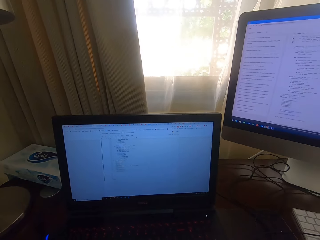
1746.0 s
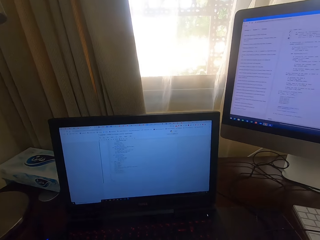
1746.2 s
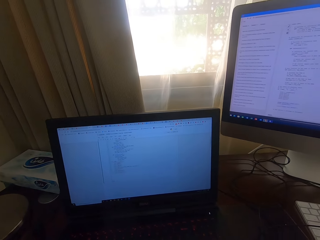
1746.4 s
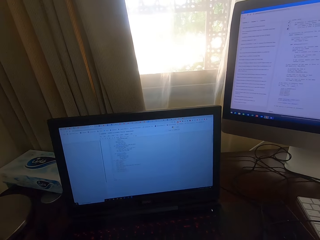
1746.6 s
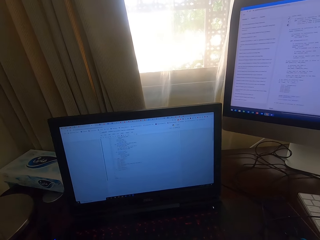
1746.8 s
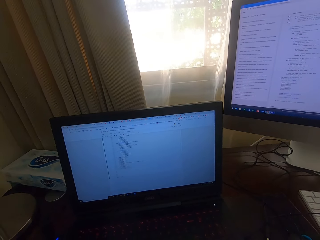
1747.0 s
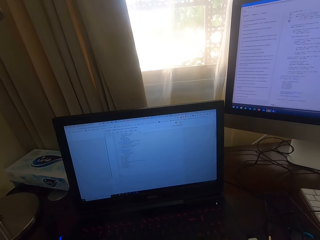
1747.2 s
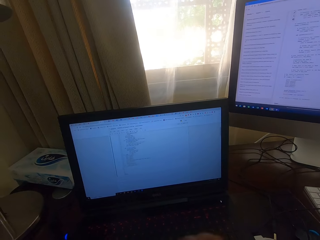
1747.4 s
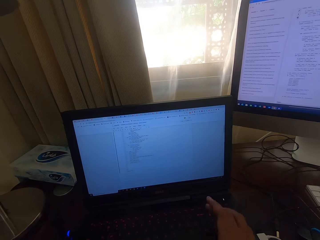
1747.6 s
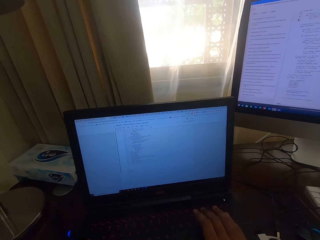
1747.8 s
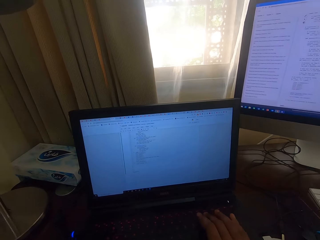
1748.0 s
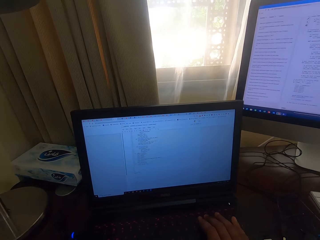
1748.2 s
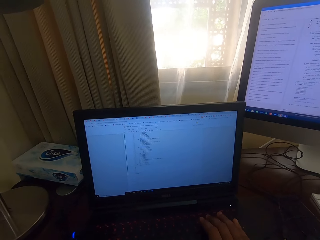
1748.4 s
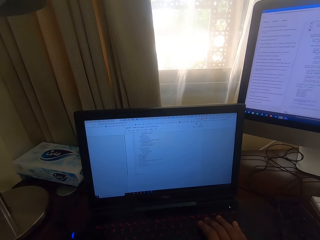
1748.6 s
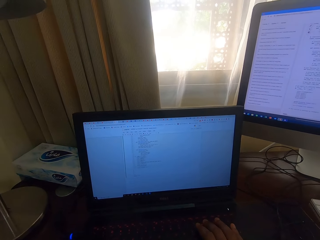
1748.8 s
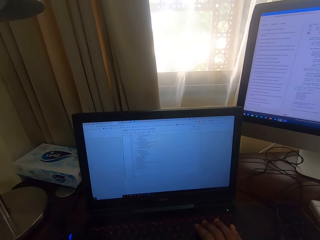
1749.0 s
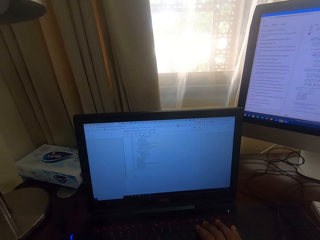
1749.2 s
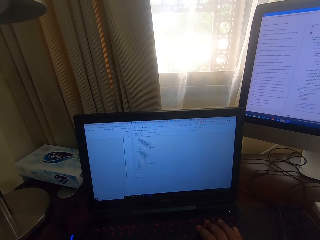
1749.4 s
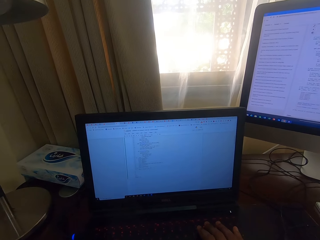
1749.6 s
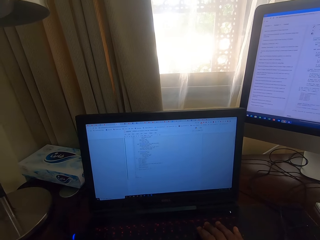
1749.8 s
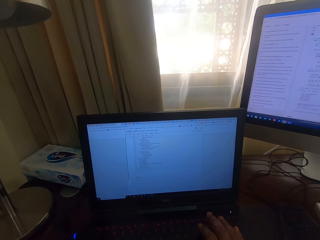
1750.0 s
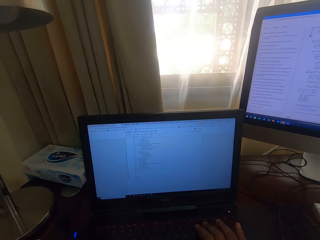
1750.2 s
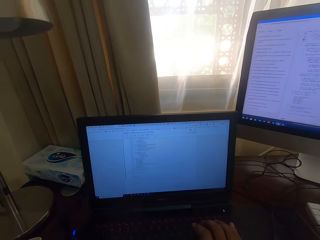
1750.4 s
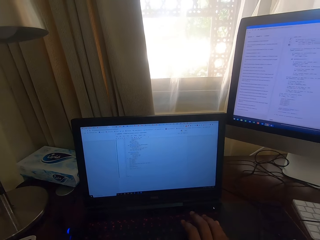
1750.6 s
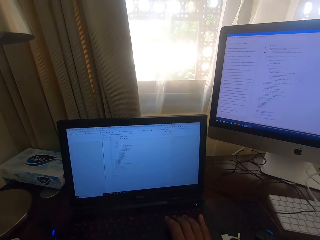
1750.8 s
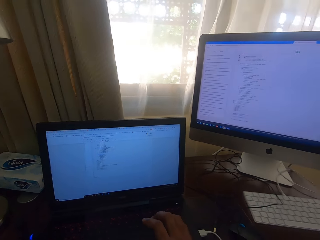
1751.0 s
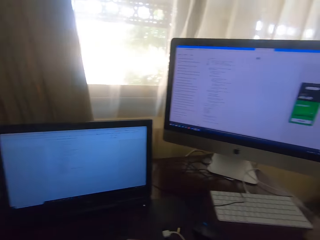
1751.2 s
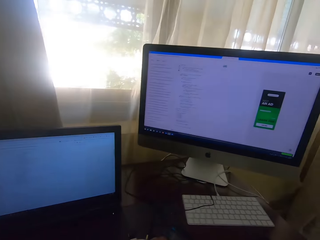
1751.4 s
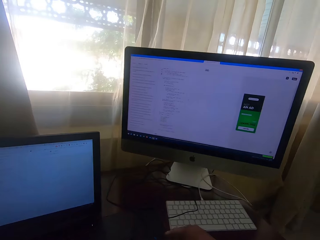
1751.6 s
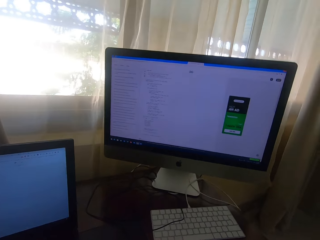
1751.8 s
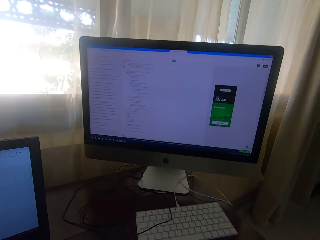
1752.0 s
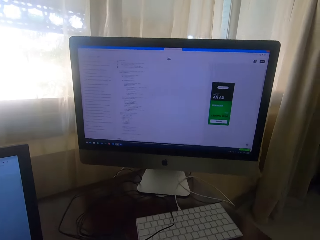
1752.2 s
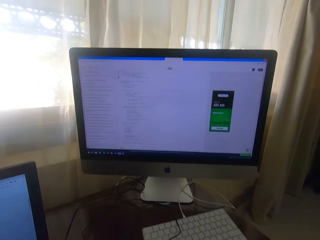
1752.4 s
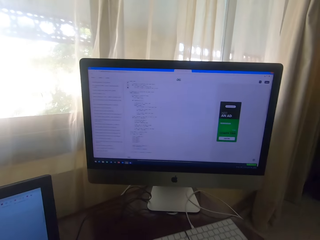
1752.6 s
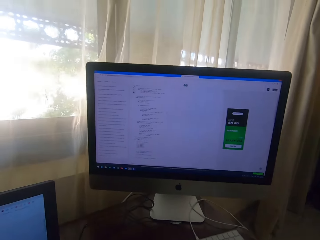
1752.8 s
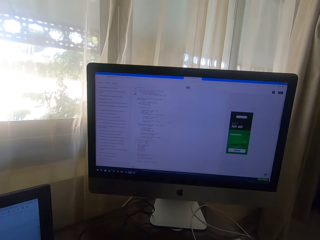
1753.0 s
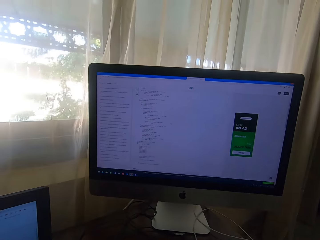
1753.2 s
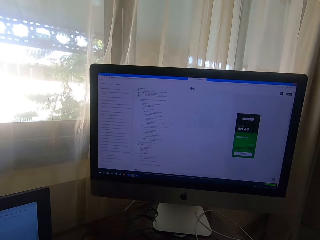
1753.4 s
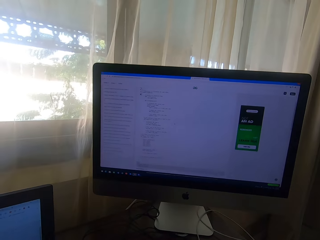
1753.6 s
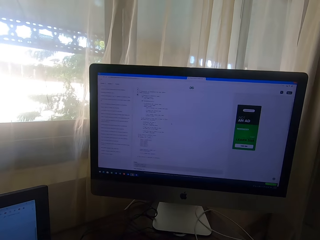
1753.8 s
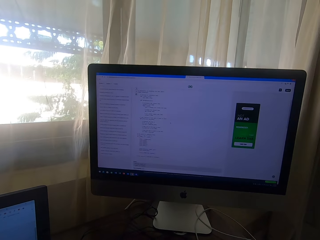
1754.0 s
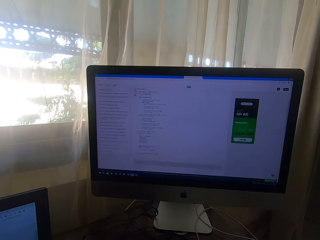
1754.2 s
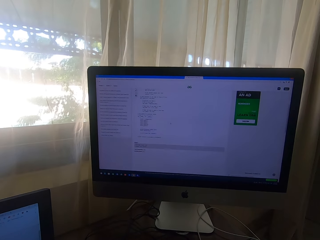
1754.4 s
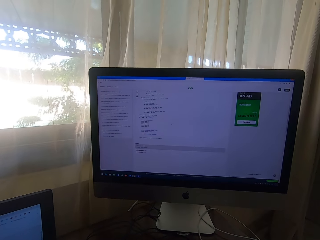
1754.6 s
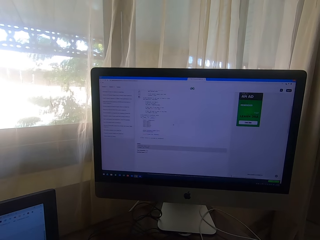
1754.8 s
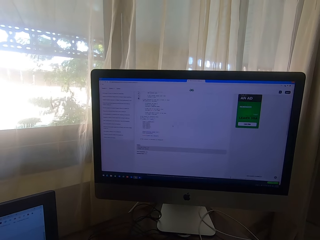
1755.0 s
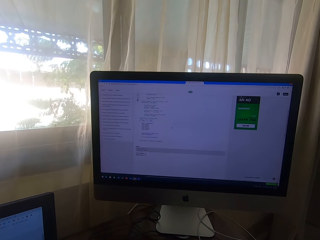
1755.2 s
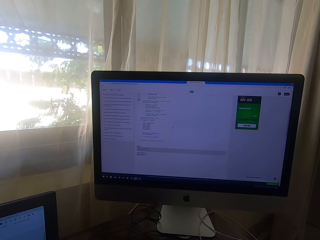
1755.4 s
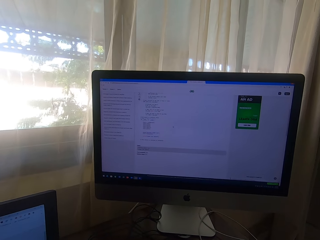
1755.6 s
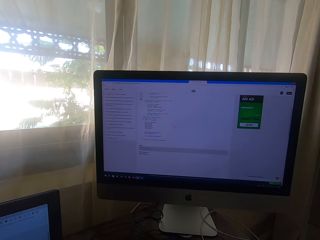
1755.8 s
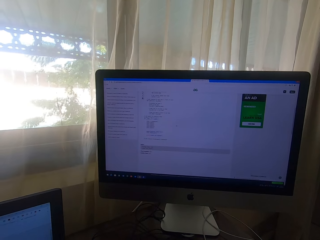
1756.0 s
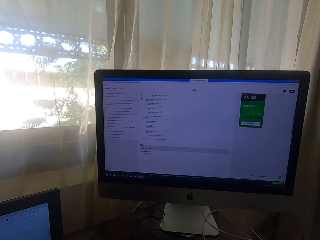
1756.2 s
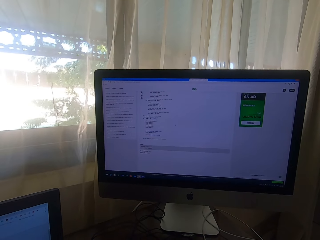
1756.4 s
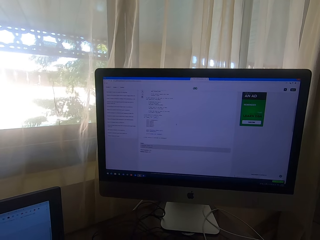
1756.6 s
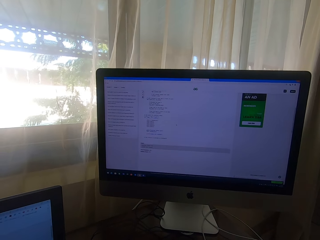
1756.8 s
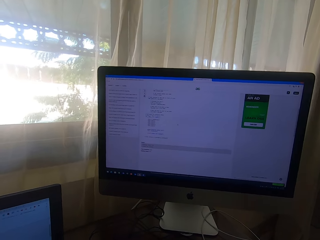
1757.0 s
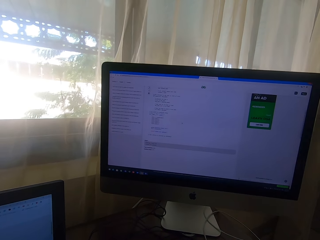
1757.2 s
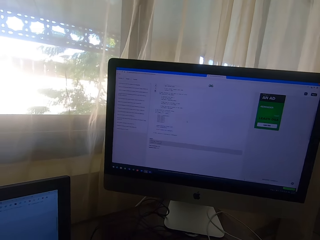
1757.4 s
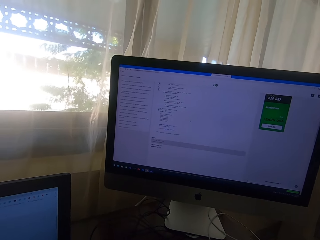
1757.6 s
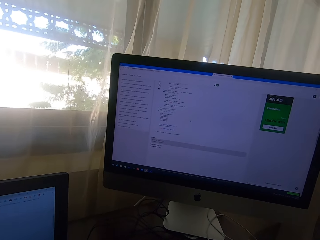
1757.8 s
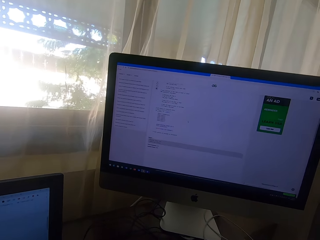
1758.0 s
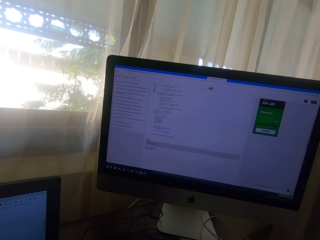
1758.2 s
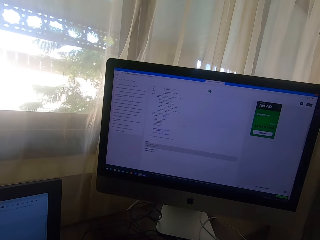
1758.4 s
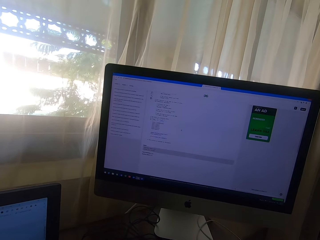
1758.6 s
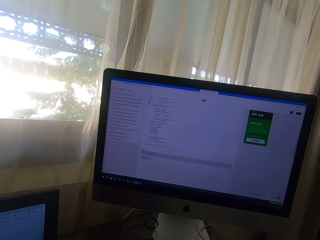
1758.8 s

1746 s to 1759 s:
The camera wearer types on the keyboard. They operate the desktop.

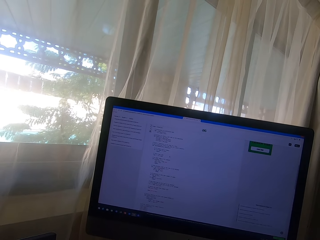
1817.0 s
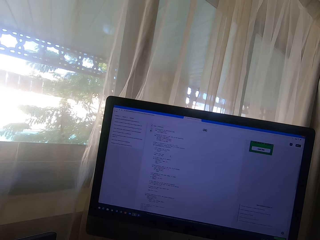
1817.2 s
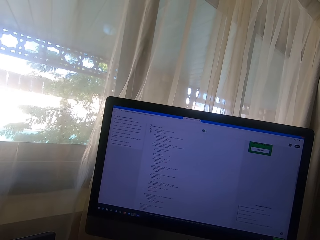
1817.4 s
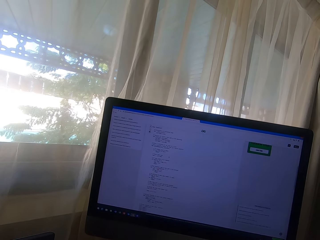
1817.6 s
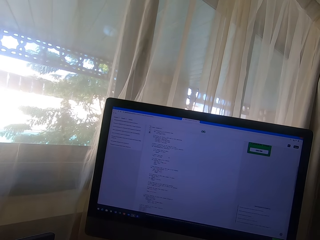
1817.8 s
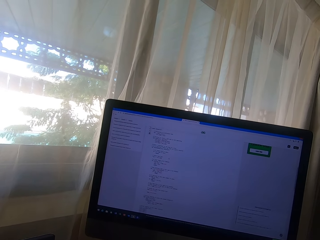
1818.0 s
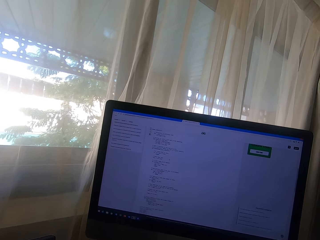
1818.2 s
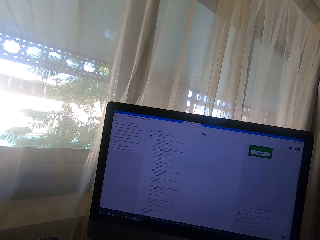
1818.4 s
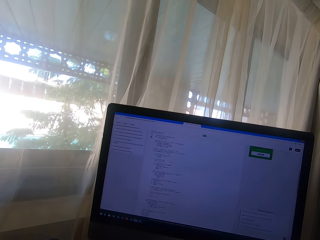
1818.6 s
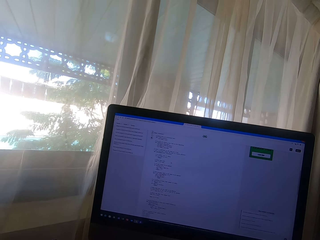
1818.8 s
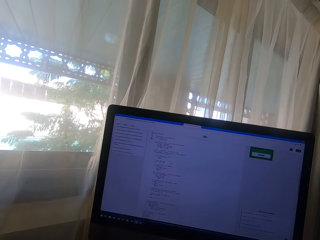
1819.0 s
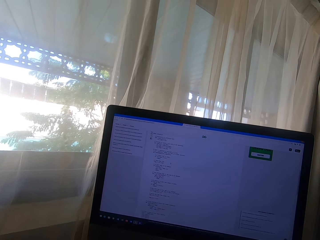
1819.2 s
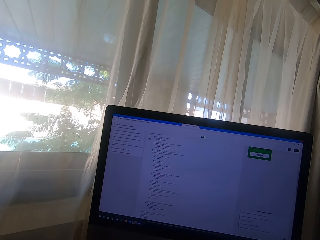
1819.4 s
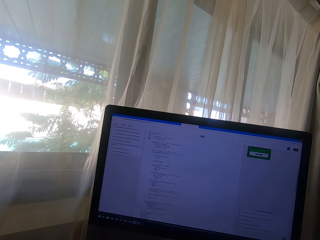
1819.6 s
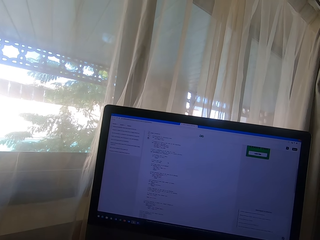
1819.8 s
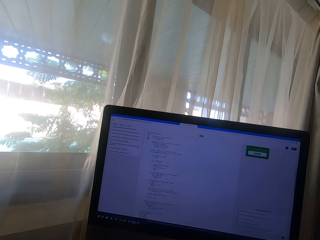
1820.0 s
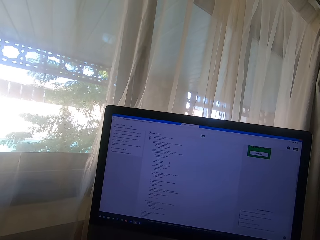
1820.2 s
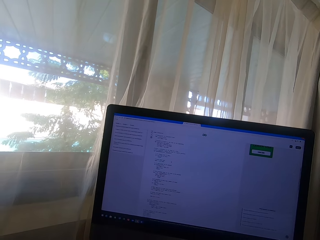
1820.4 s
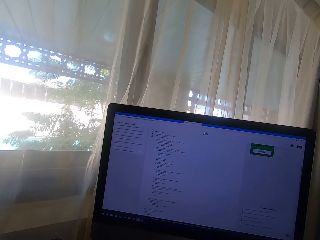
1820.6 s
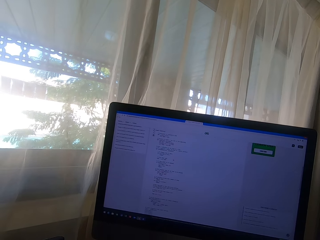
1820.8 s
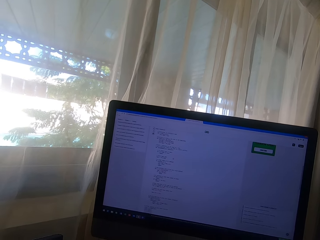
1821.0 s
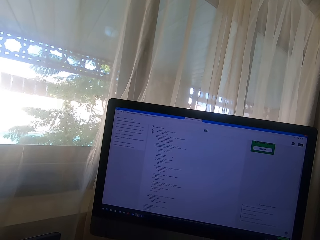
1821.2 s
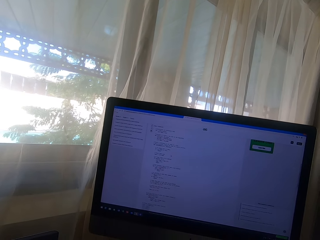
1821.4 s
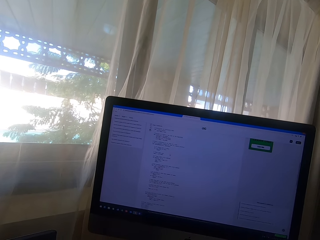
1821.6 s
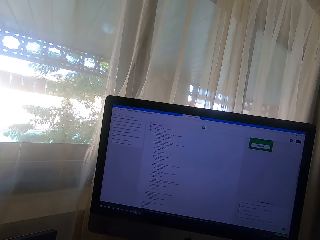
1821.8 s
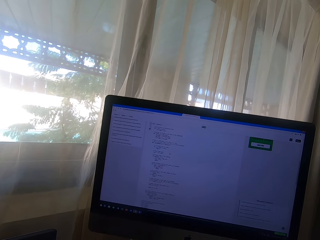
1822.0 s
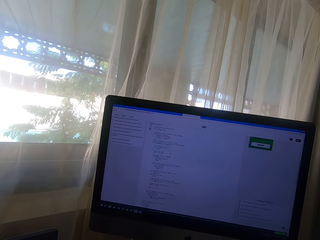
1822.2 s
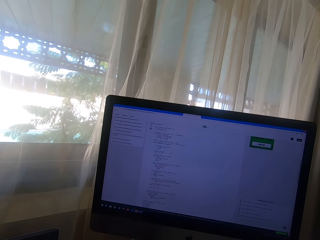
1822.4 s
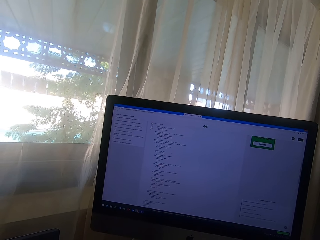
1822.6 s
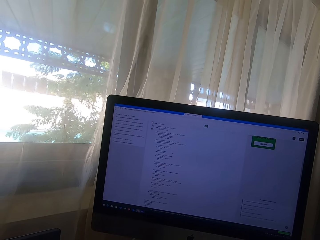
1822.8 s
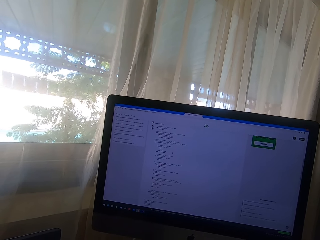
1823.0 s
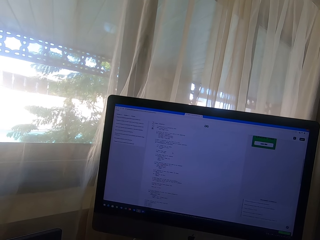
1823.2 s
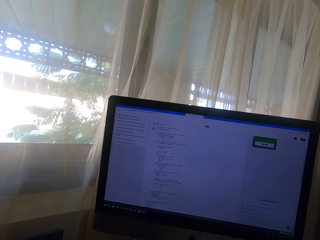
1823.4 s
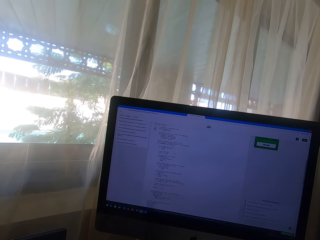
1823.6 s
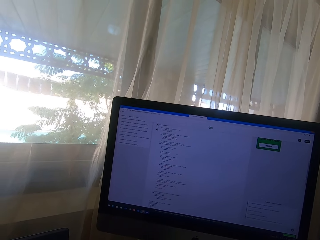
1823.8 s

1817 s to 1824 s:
The camera wearer looks at the desktop screen.

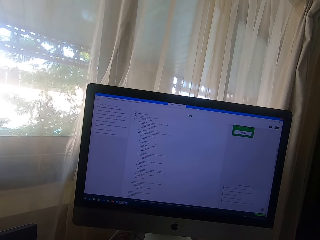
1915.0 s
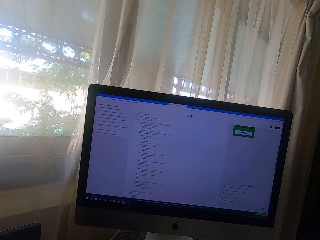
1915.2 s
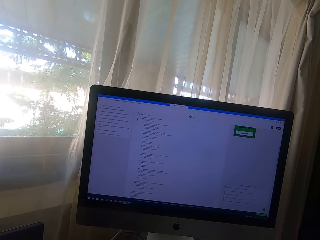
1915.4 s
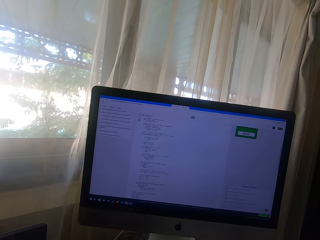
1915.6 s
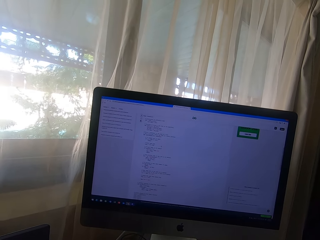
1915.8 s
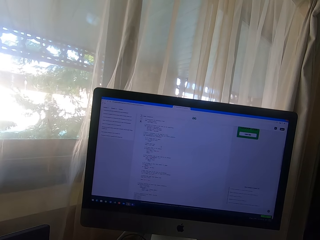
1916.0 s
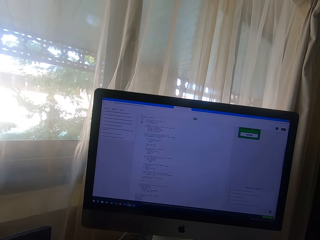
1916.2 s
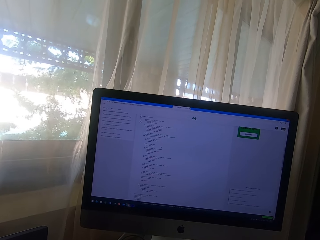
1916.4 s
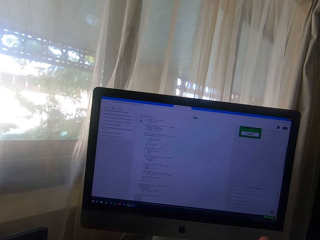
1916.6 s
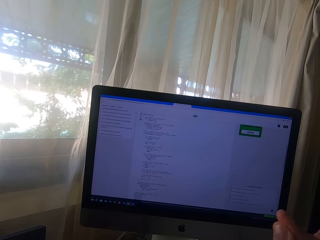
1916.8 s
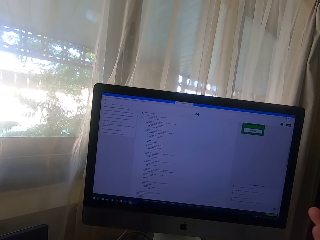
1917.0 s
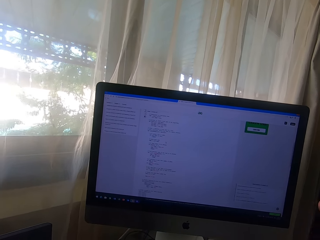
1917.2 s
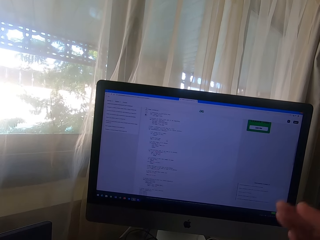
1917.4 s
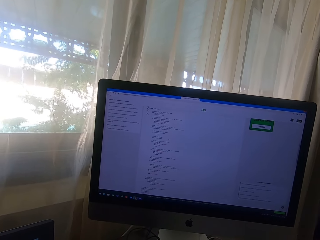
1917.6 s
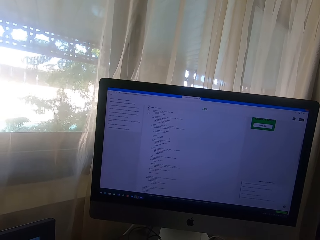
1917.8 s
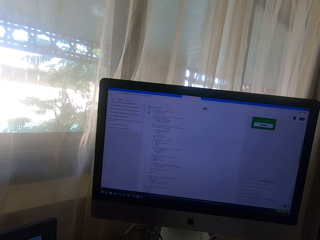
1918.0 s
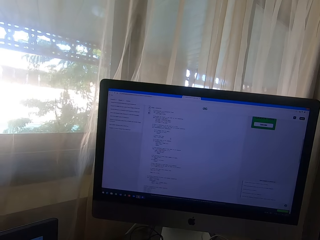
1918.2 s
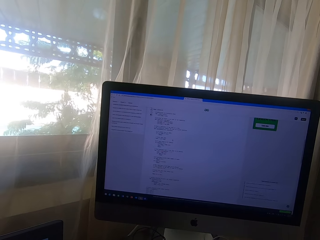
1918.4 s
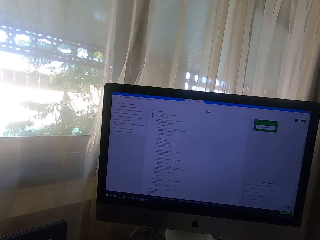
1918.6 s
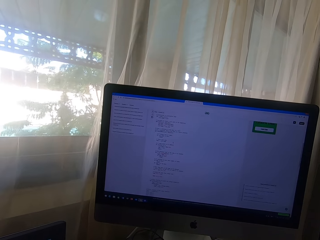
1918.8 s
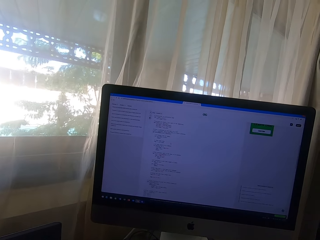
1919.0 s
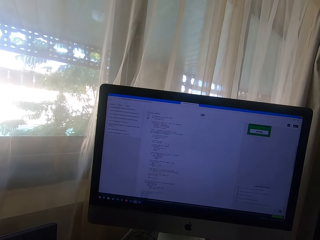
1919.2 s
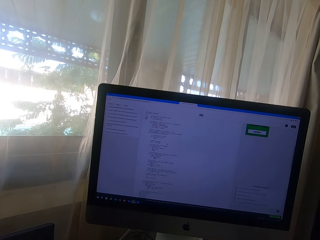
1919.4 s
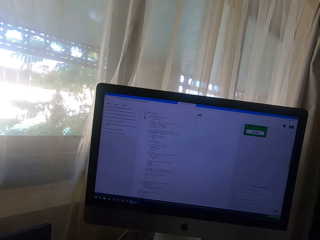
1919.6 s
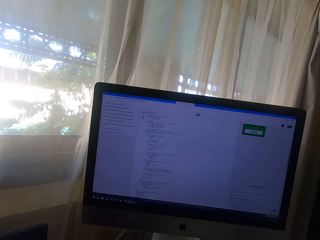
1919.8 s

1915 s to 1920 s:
The camera wearer raises the hand. They stare at the screen.
